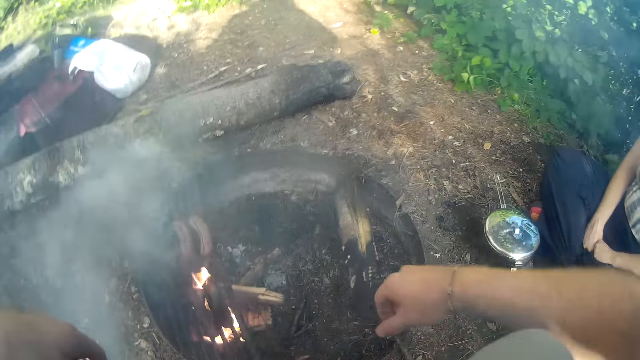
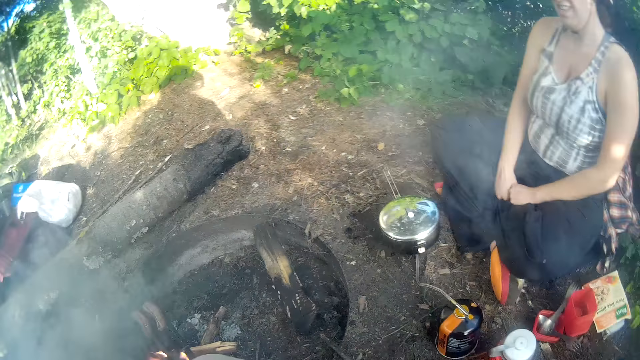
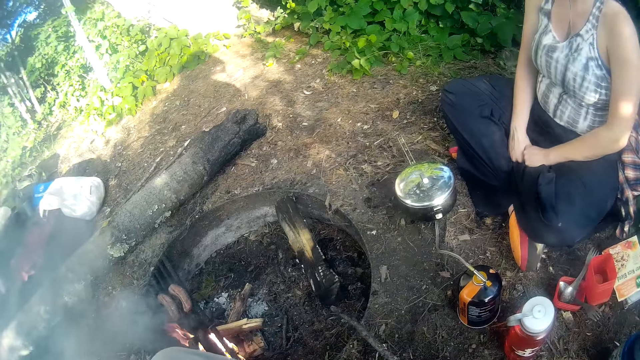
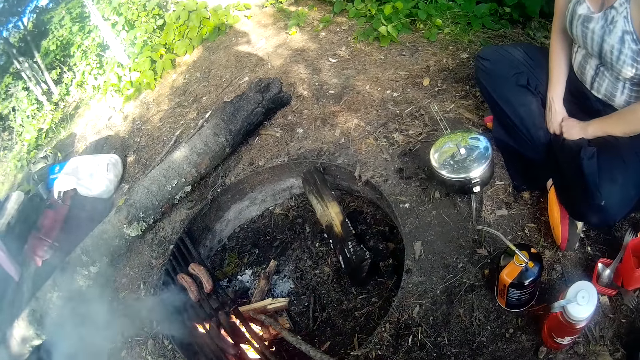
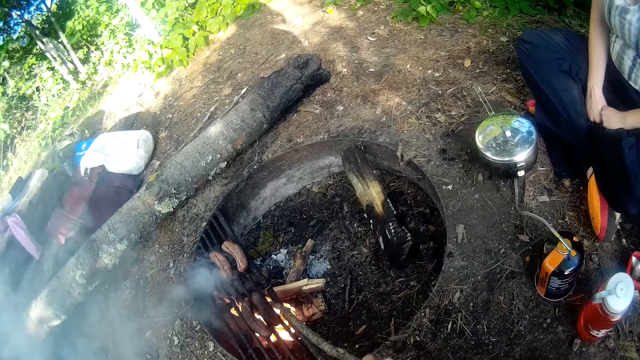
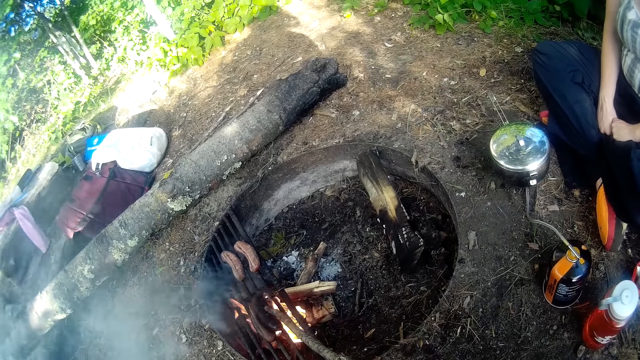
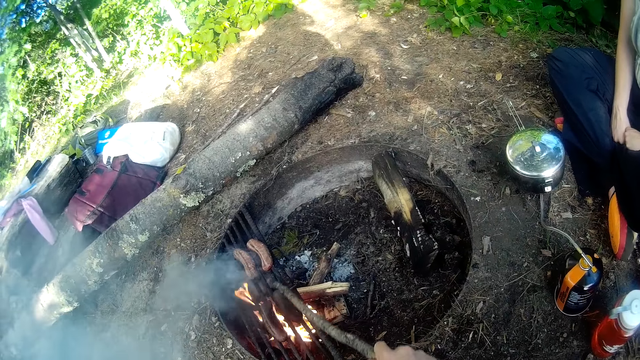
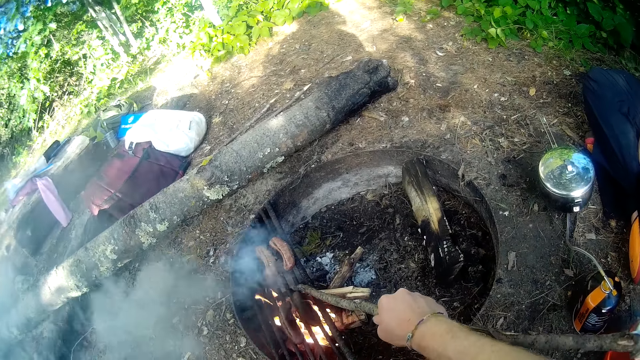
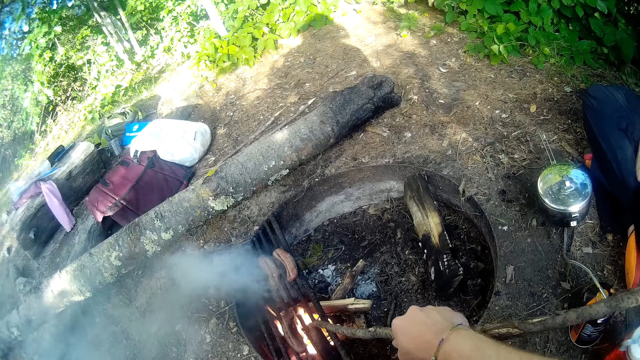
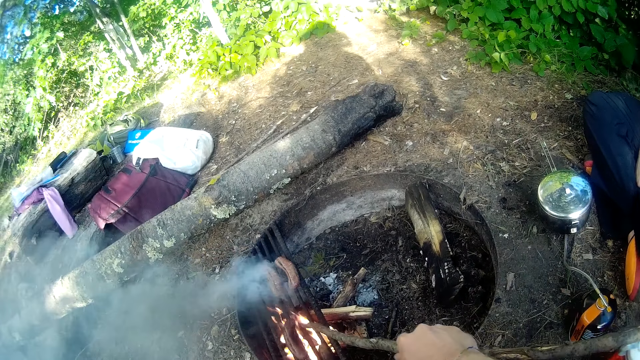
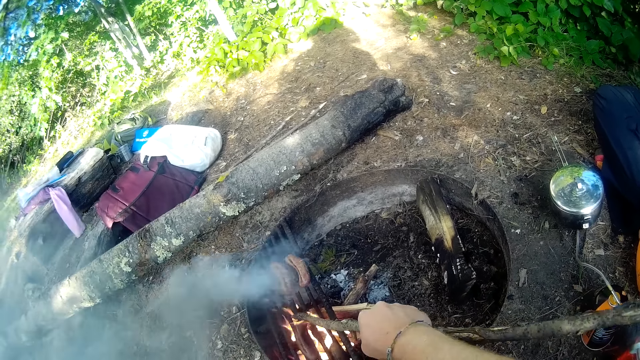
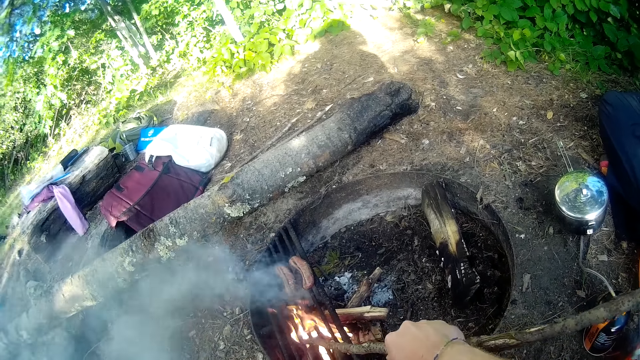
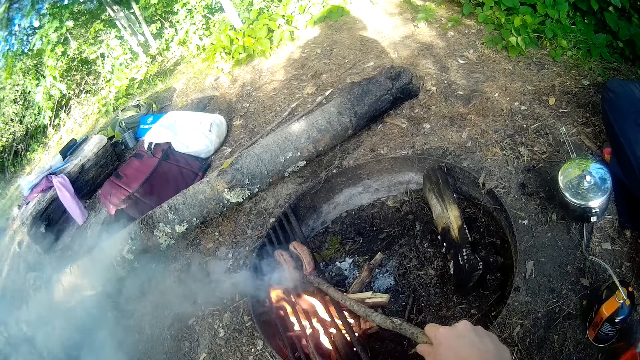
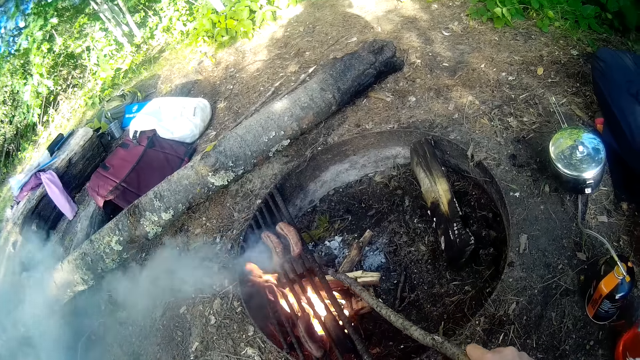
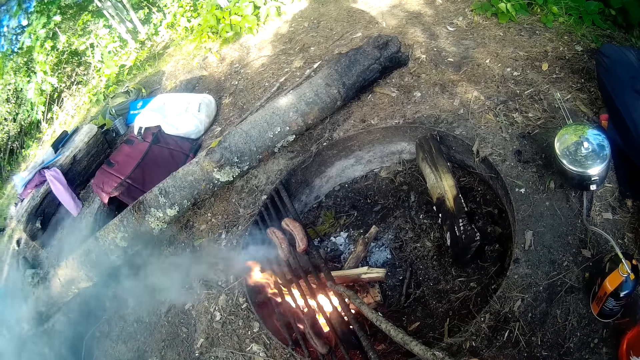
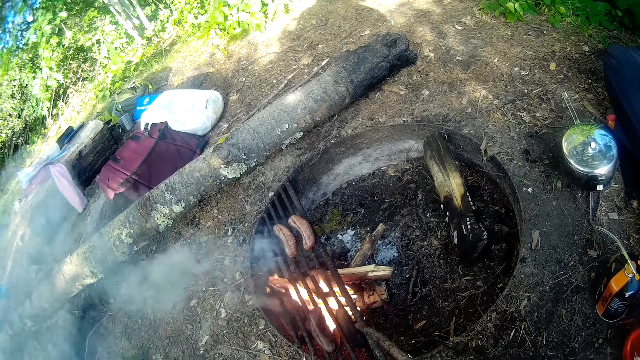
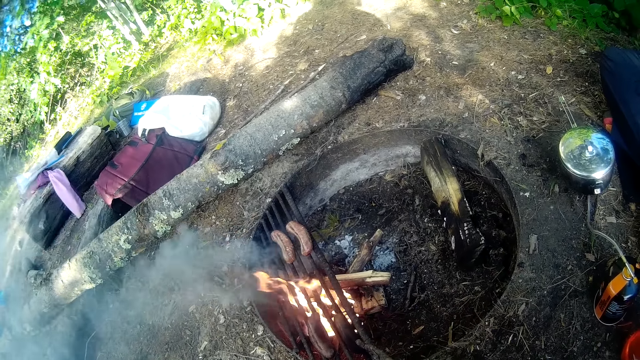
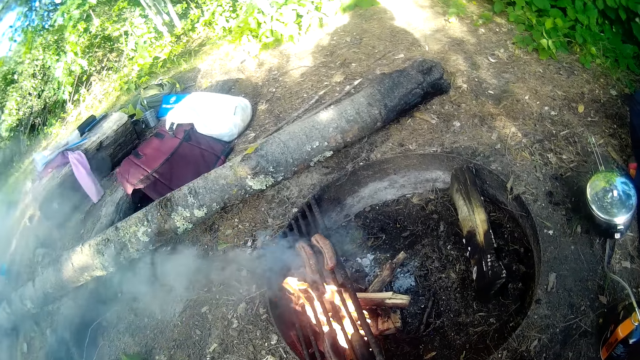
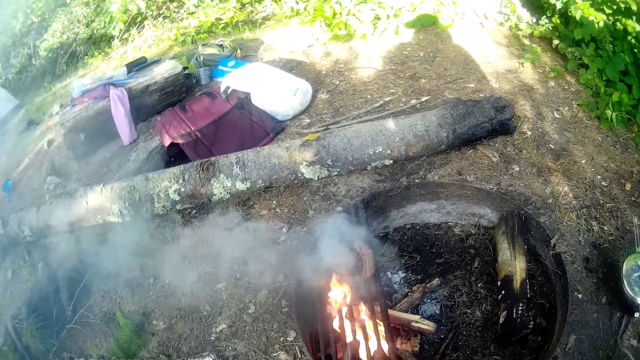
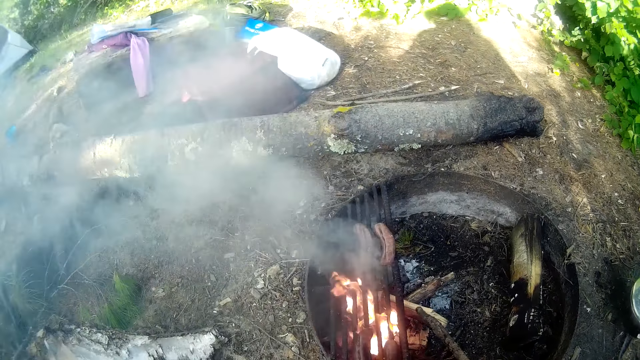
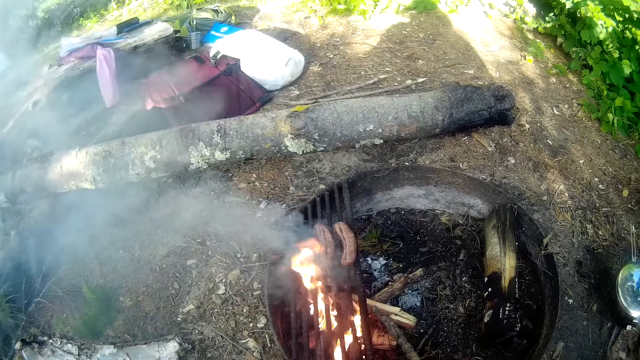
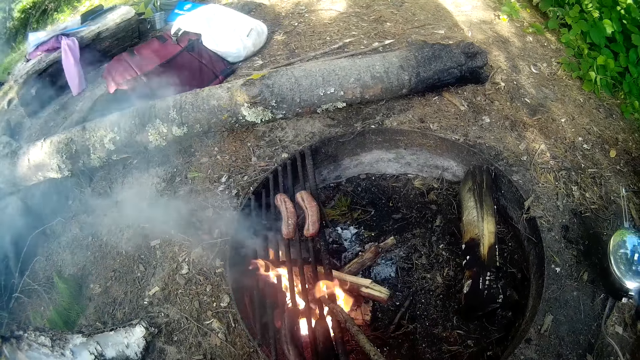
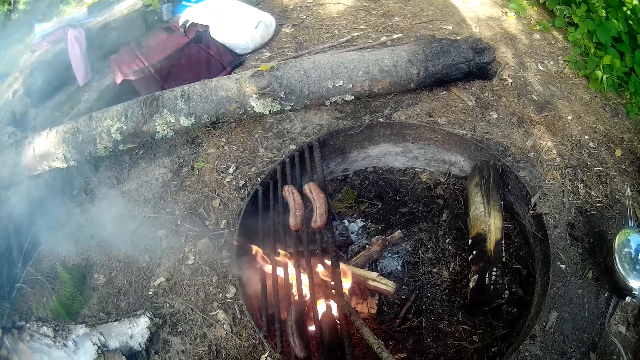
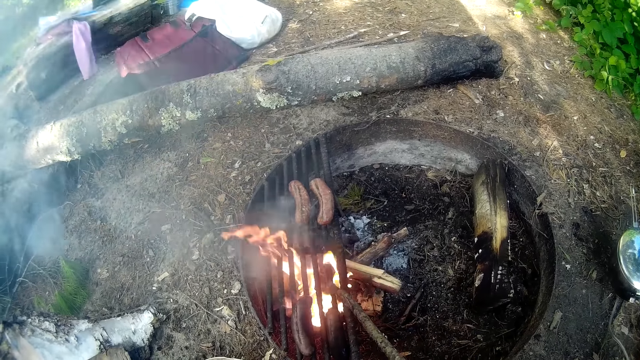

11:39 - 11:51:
The camera wearer stares at the person. They move a hand. They move the first sausage on the fire with the stick. They move the stick on the fire. They move the second sausage on the fire with the stick. They stare at the roasted object.

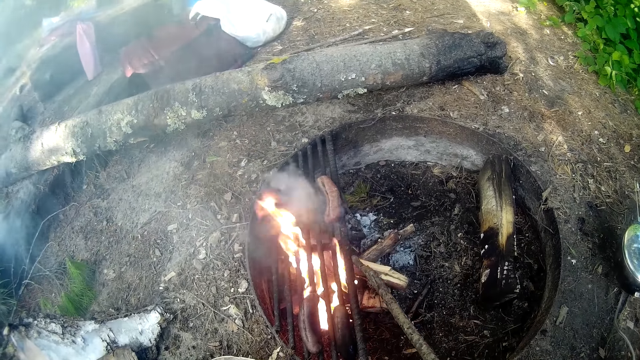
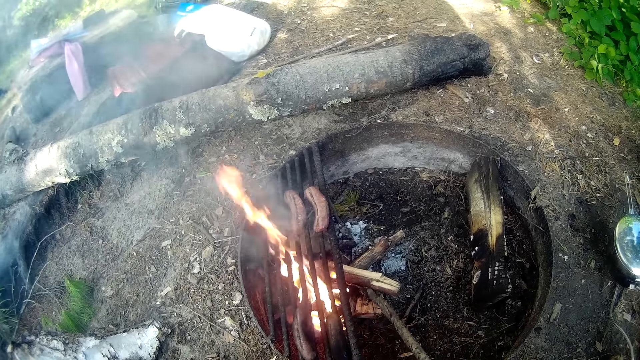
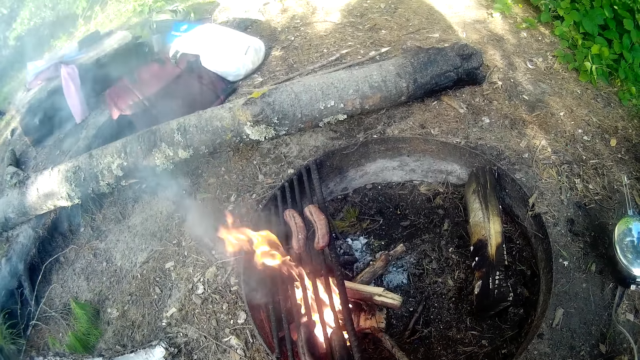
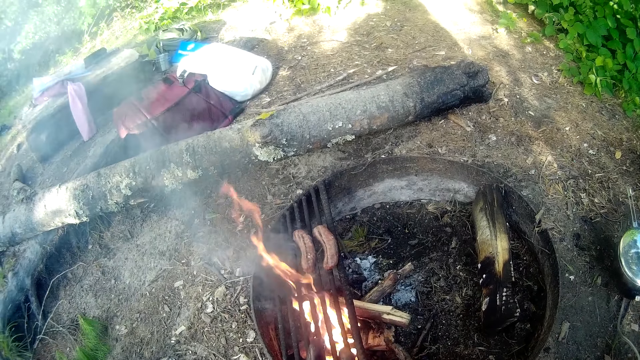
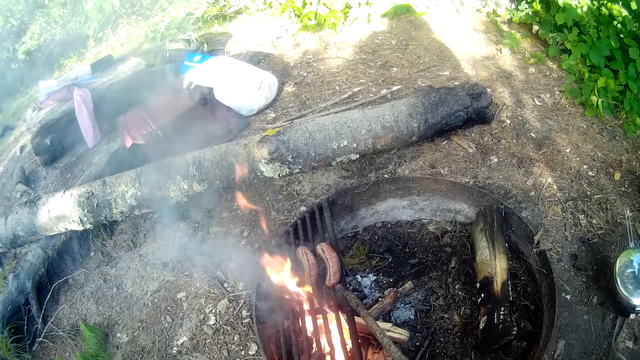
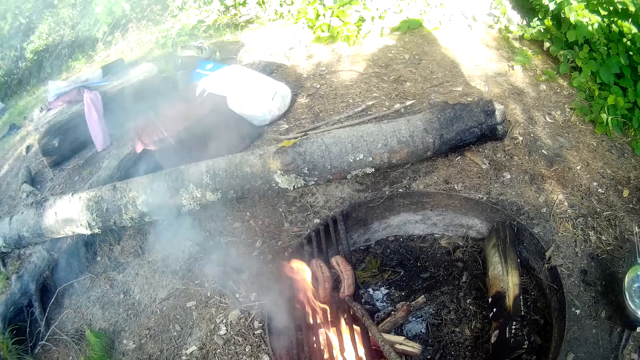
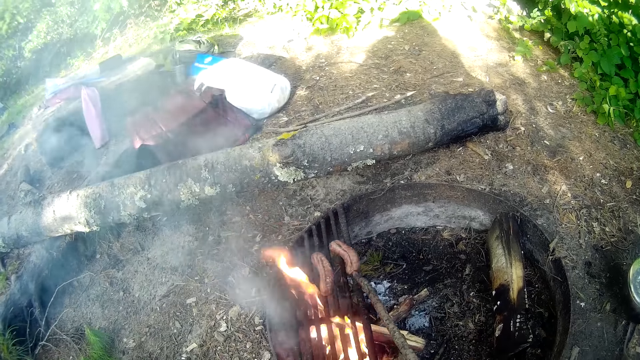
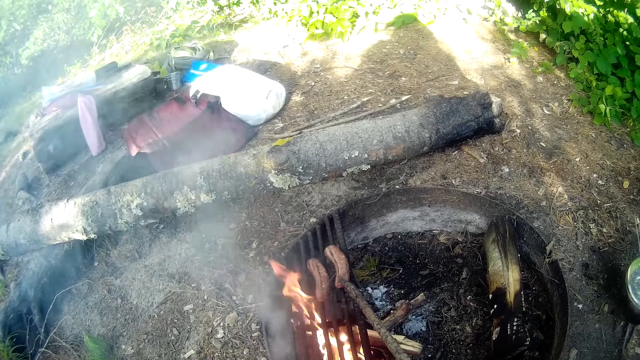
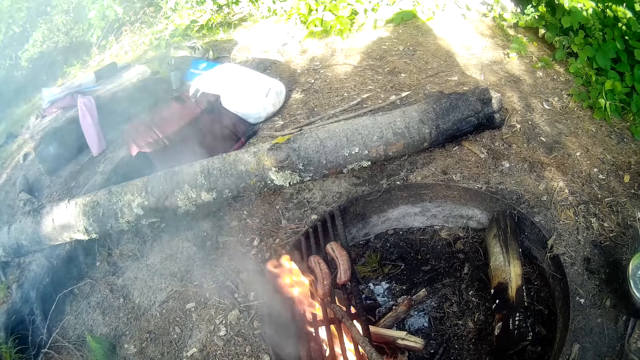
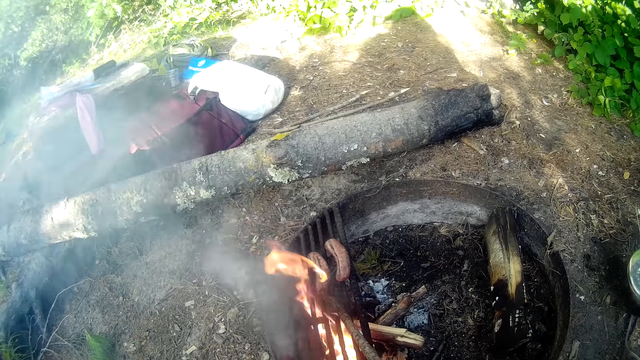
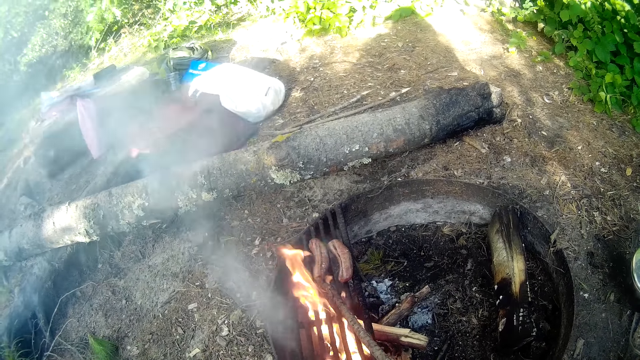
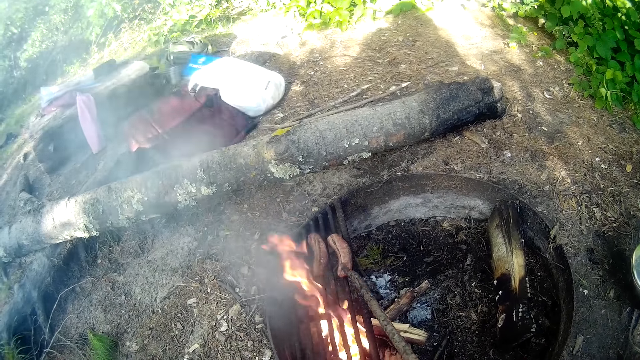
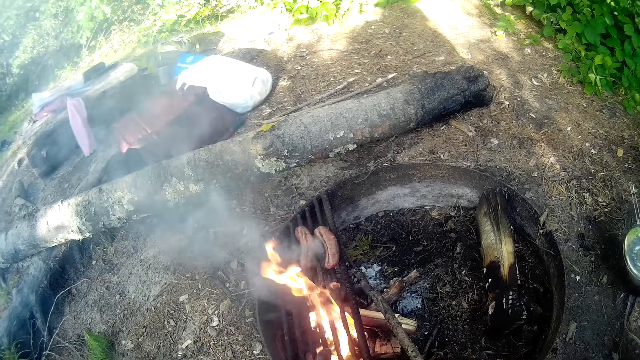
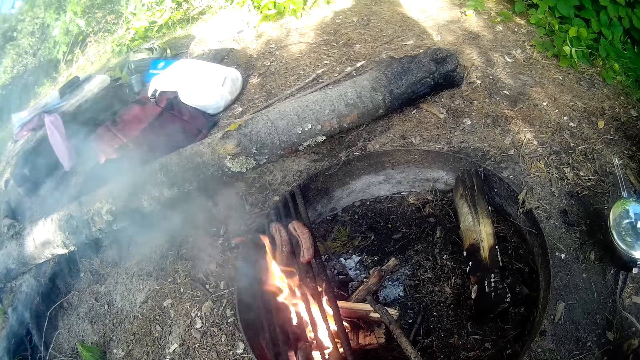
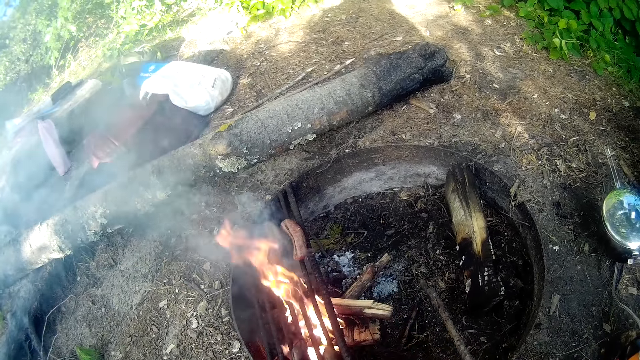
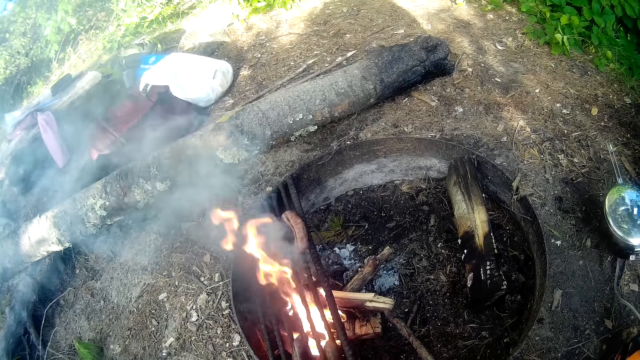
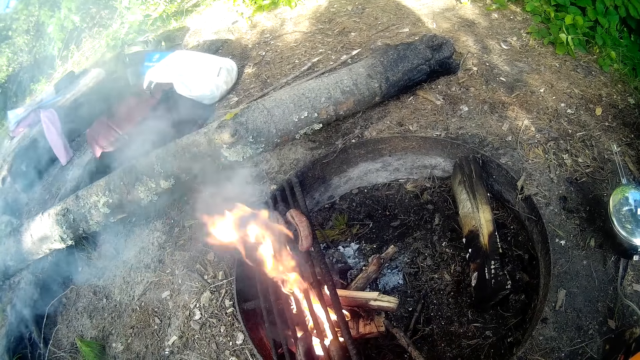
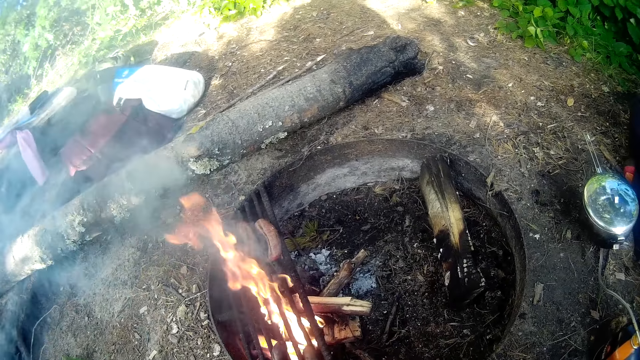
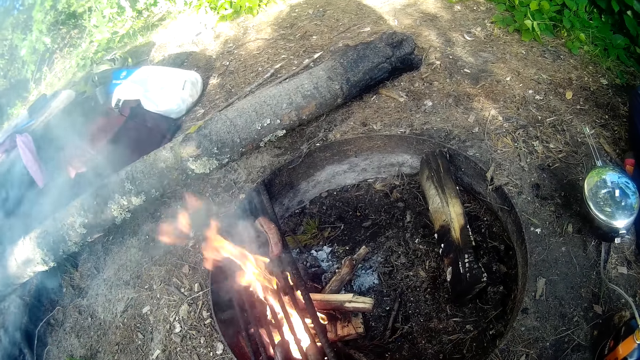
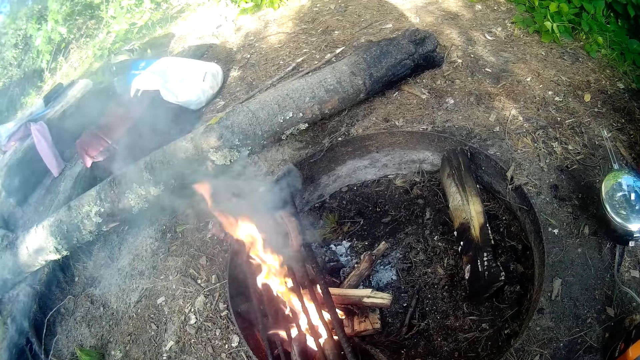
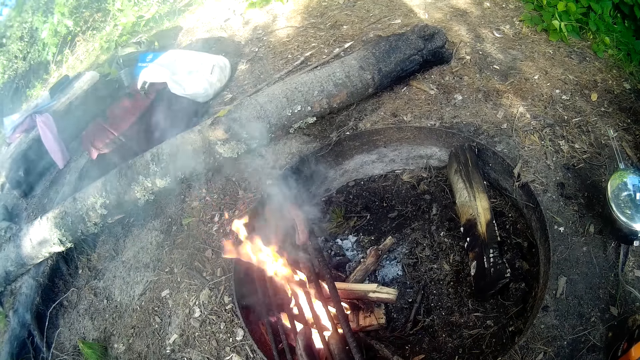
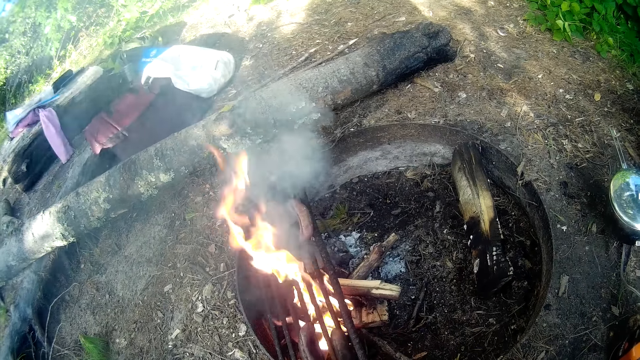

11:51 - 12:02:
The camera wearer moves the third sausage on the fire with the stick. They move the fourth sausage on the fire with the stick. They stare at the roasted object.
